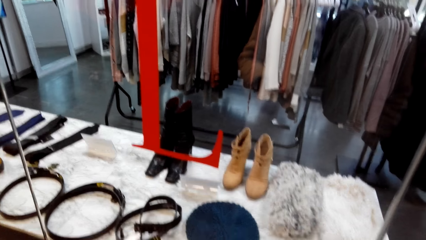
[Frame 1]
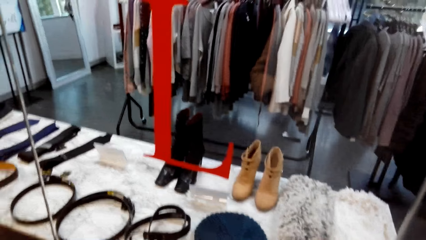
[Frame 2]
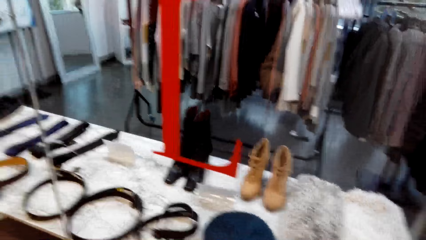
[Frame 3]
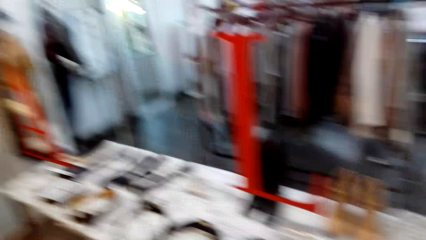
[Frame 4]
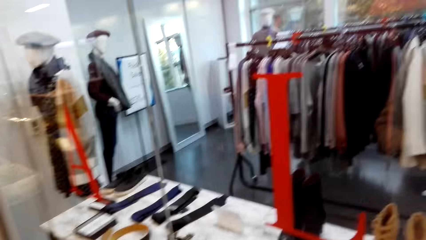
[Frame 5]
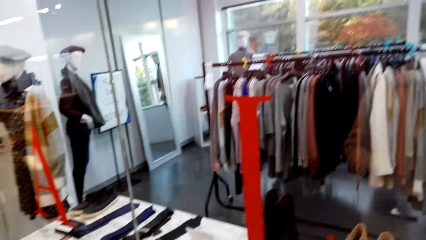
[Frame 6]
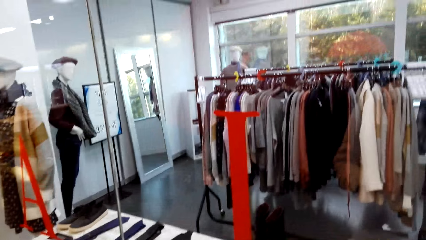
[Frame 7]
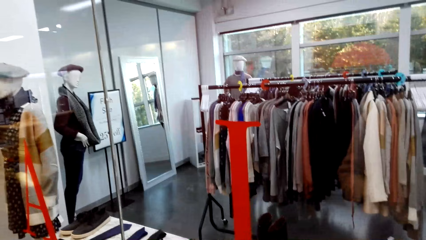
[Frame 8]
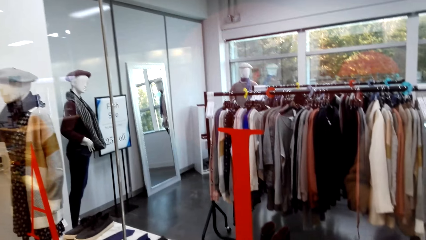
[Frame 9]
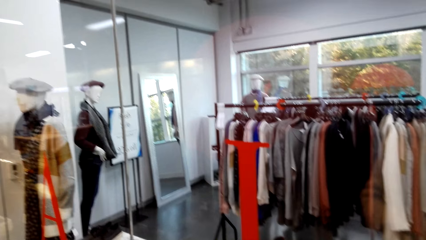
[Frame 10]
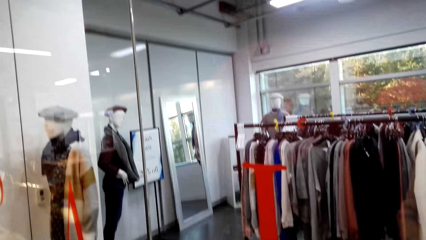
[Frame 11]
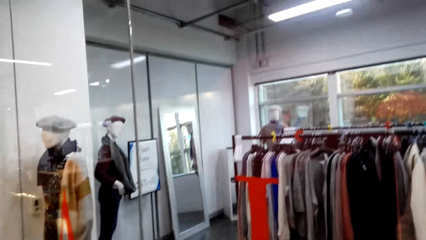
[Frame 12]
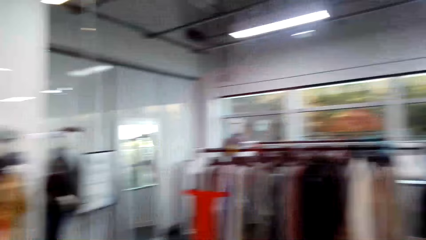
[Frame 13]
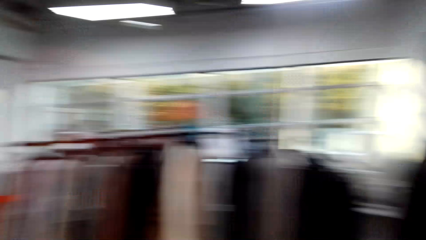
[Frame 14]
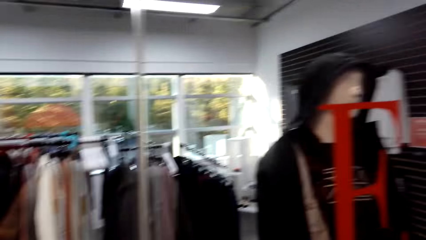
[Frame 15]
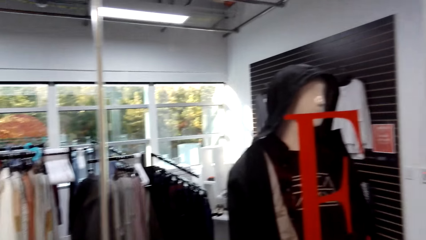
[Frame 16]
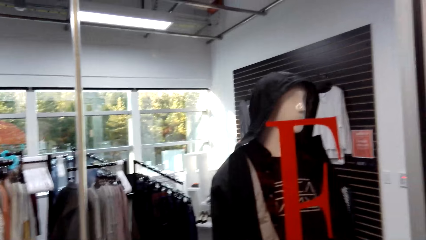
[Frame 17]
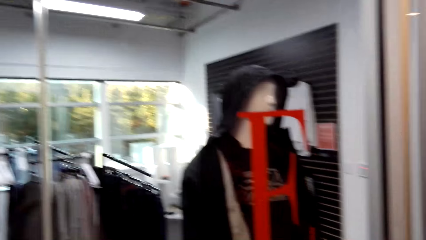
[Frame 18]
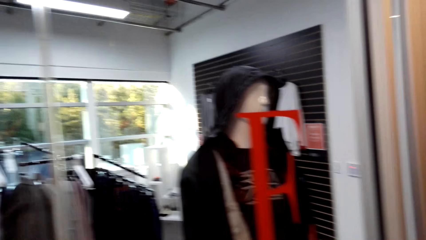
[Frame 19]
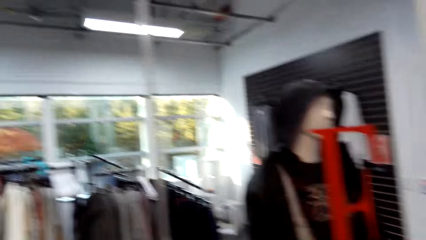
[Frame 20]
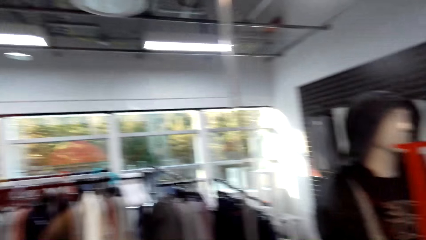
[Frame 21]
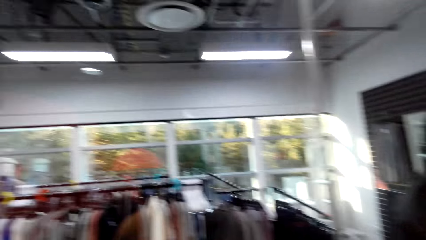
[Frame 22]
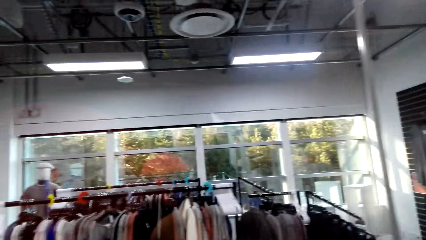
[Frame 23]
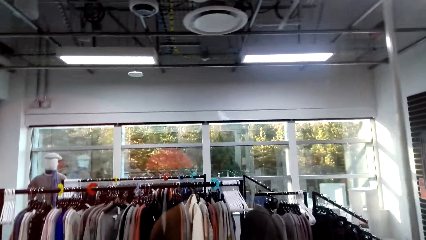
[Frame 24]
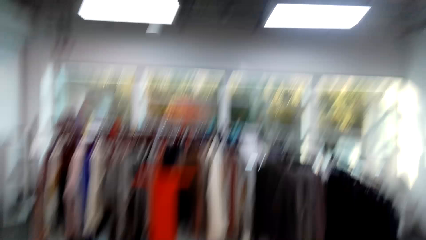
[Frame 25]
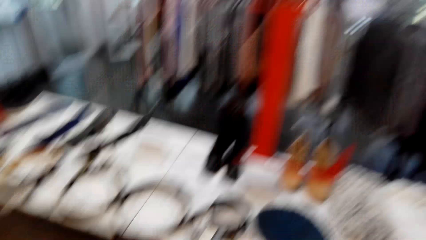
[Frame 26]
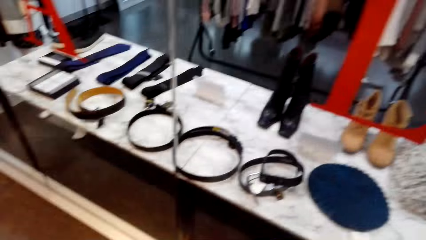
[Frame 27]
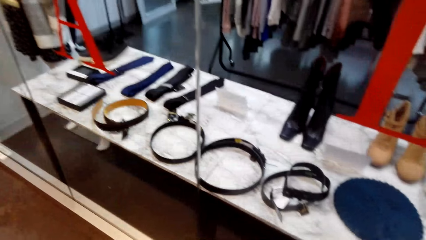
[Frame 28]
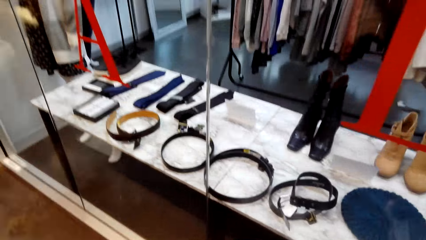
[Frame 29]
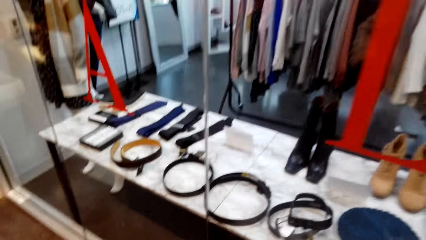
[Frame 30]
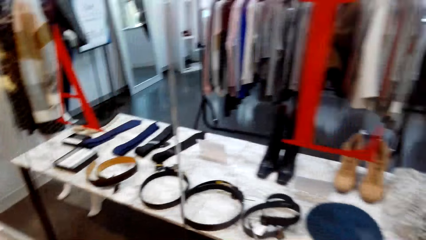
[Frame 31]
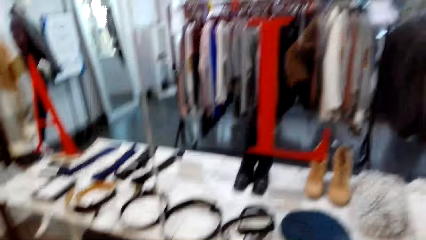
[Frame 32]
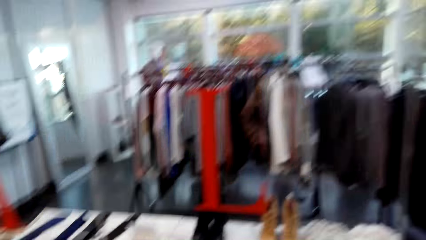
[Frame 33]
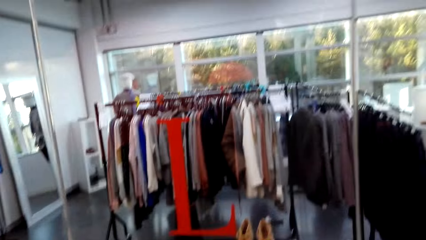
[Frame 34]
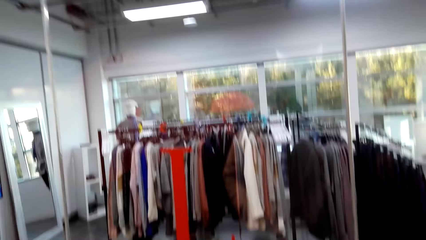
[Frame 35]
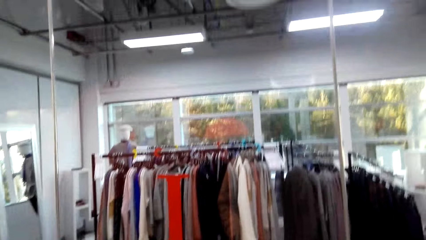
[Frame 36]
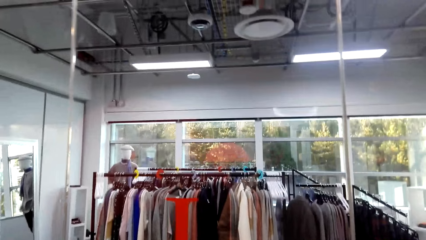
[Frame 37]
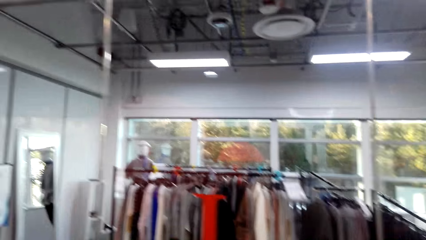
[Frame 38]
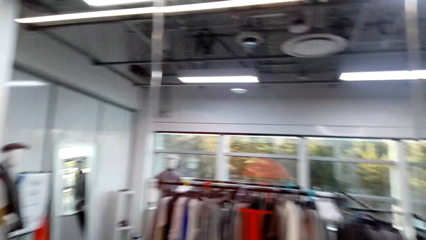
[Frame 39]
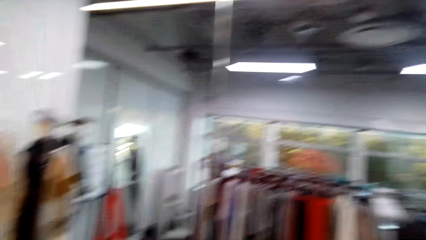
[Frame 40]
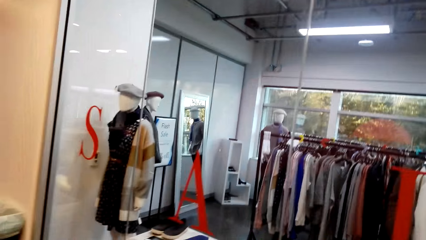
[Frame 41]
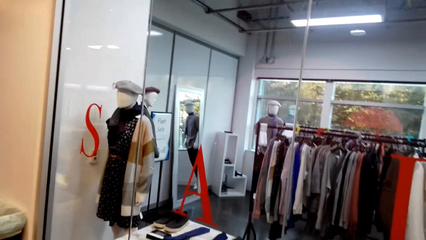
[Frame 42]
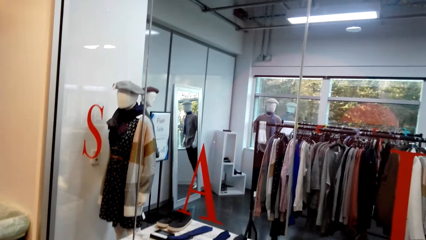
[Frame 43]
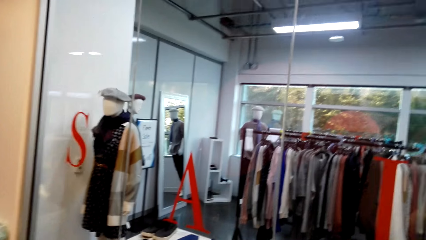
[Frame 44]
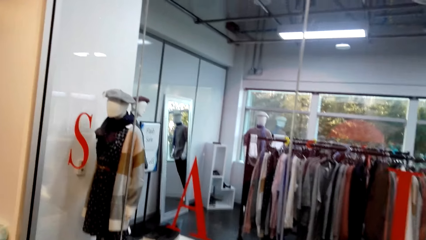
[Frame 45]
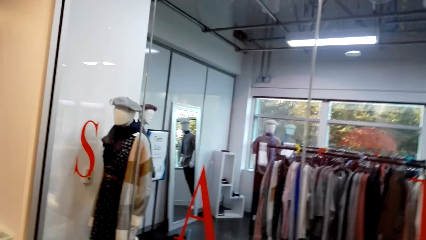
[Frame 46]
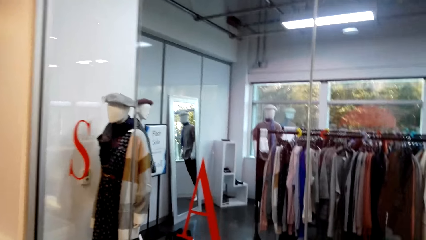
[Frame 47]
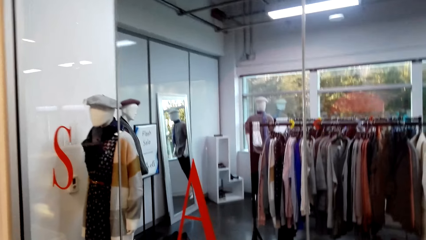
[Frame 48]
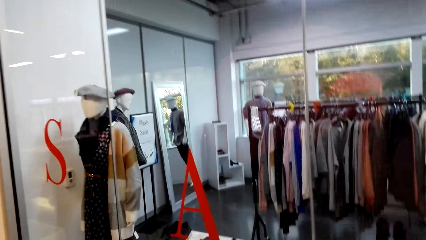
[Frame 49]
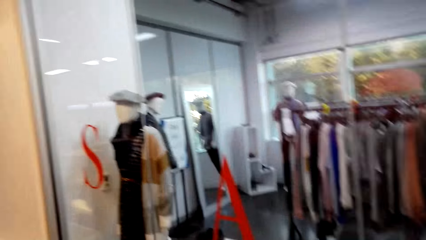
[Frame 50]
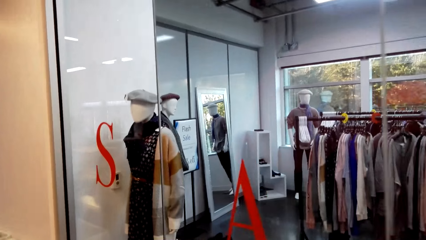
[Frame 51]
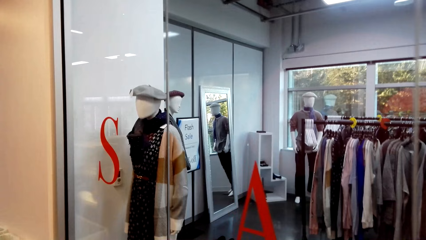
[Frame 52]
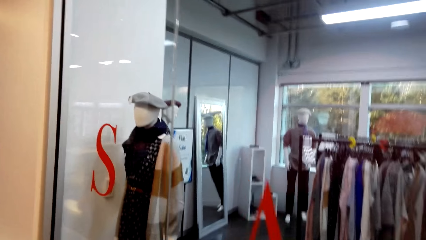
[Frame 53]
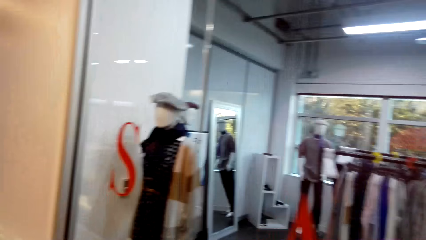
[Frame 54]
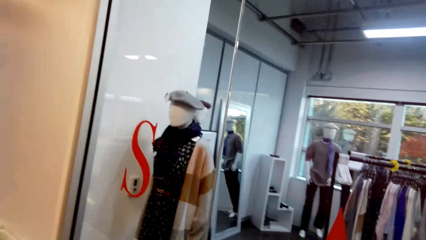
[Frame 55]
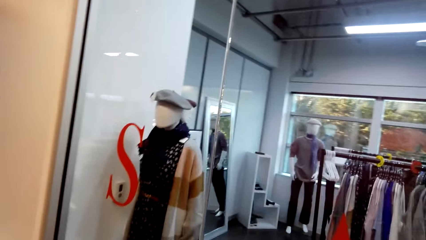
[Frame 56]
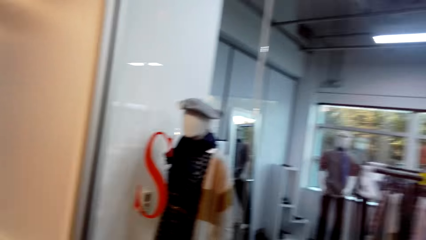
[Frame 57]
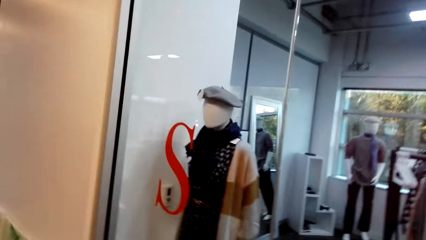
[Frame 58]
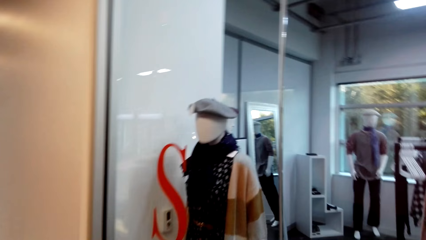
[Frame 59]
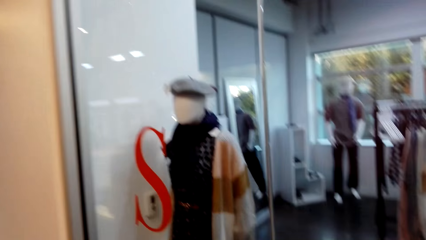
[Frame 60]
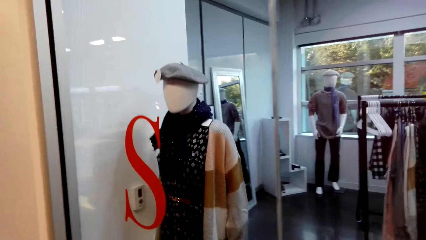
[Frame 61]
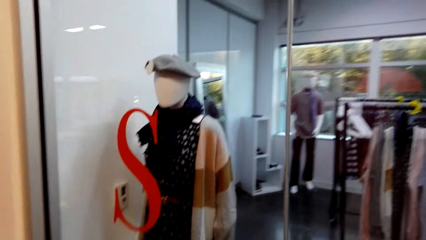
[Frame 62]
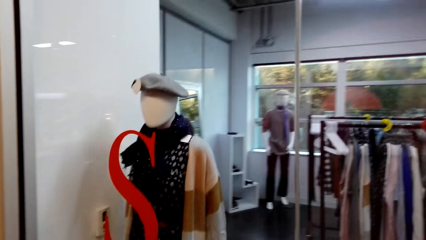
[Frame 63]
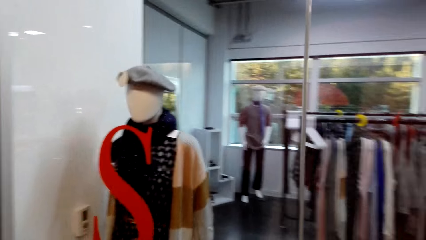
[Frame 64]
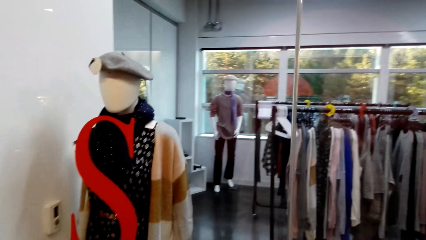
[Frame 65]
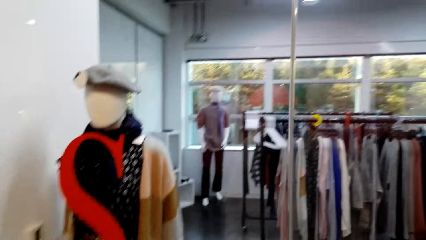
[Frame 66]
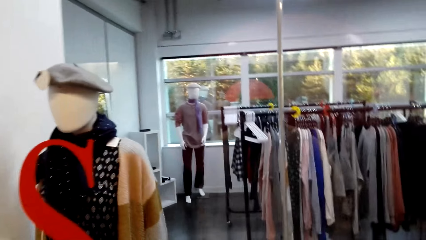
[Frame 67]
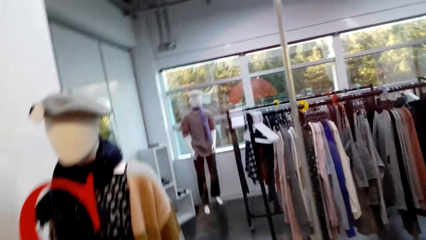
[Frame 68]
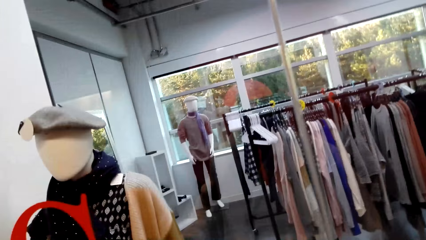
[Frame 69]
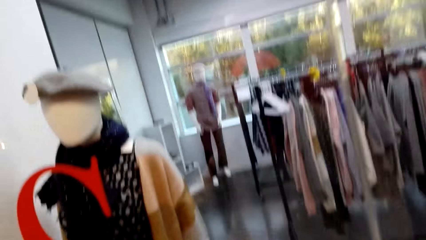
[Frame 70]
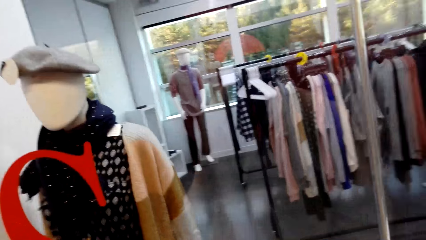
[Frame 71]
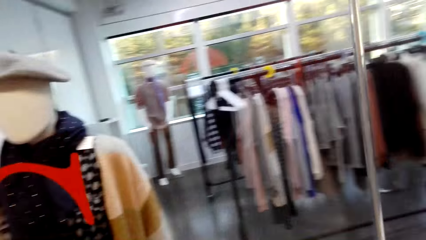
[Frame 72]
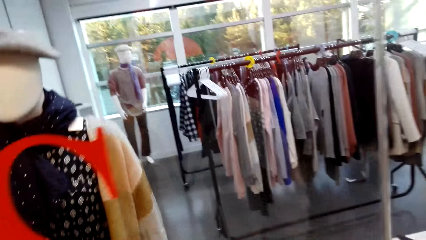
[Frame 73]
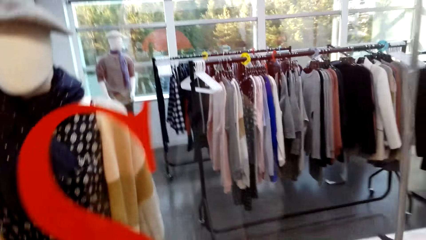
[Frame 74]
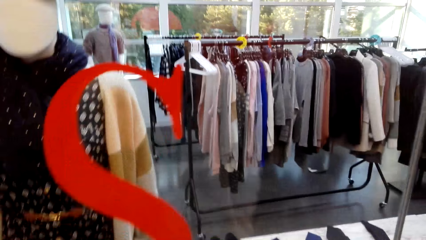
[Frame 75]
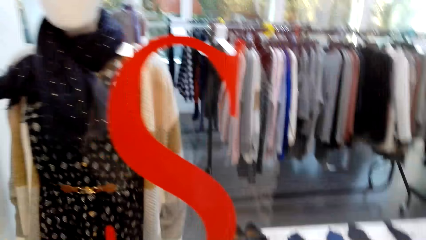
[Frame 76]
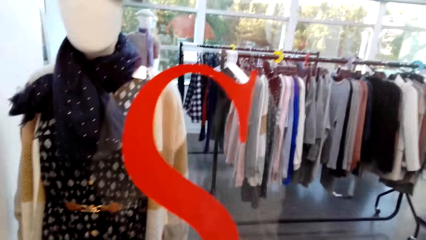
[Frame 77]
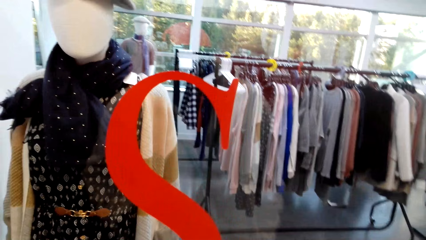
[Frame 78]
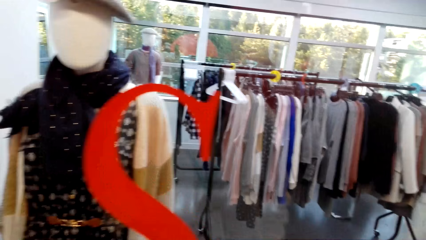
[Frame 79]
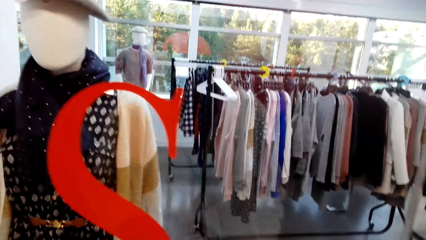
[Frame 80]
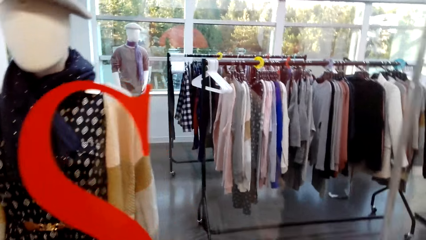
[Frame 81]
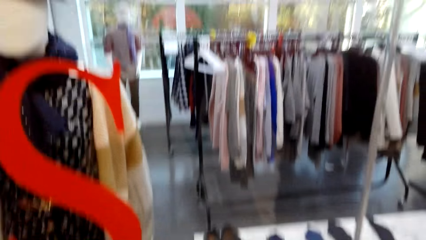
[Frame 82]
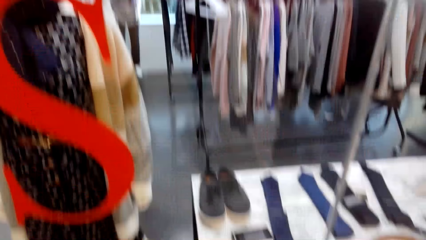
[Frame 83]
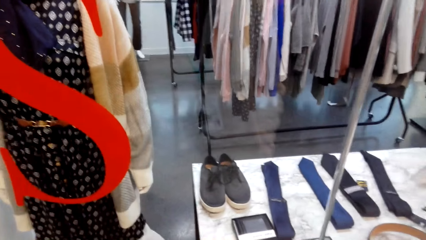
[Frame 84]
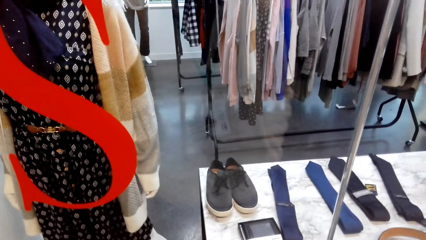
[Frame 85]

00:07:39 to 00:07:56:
The camera wearer does window shopping repeatedly.
